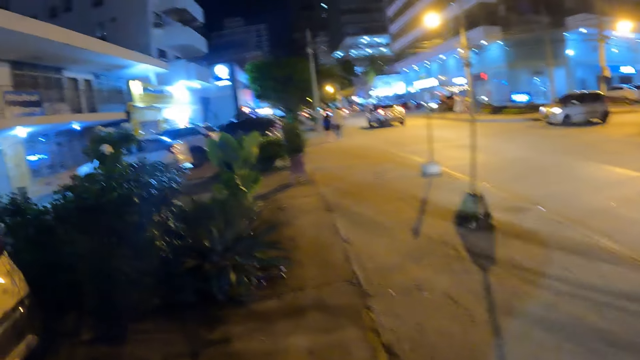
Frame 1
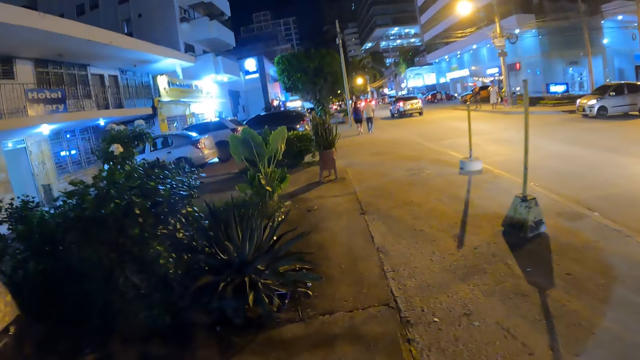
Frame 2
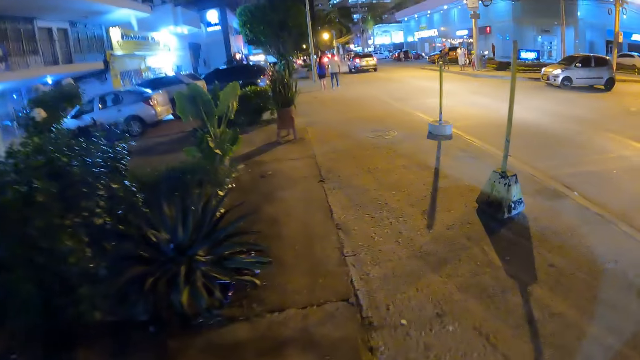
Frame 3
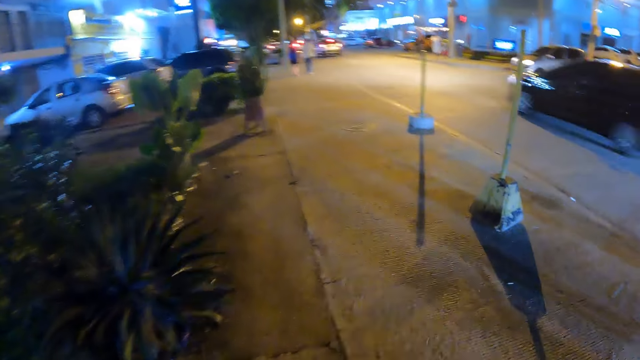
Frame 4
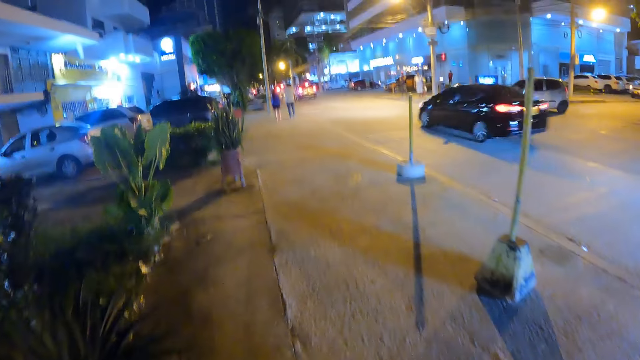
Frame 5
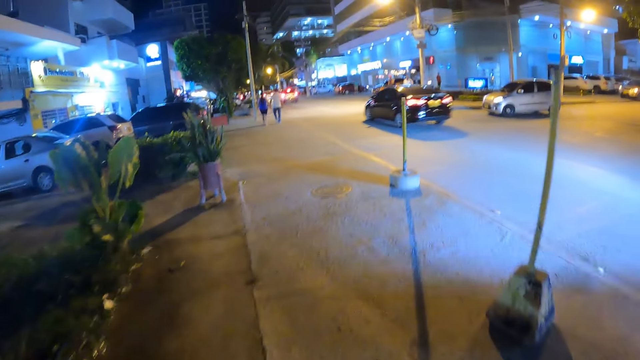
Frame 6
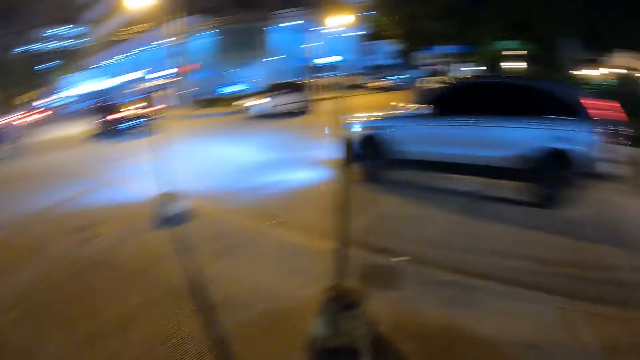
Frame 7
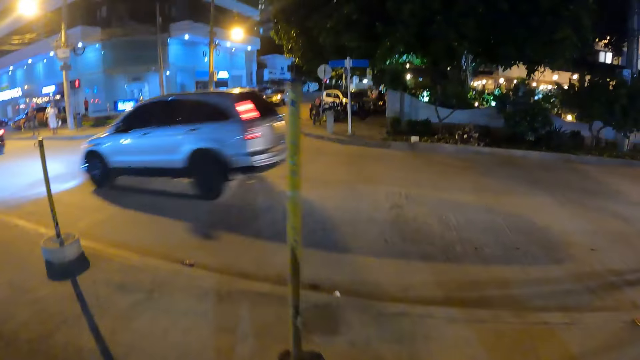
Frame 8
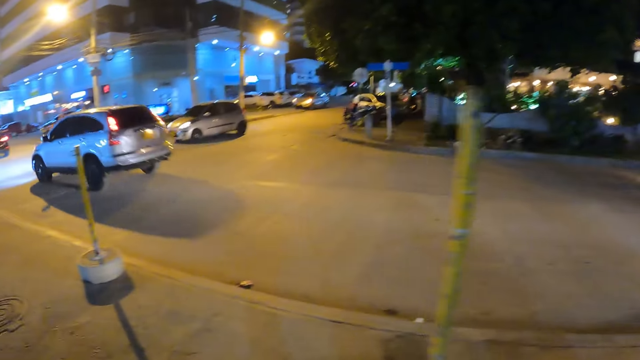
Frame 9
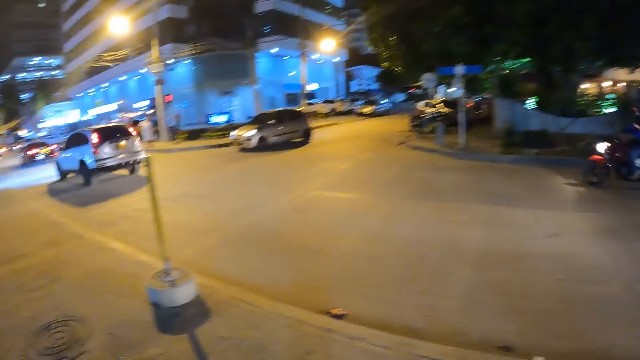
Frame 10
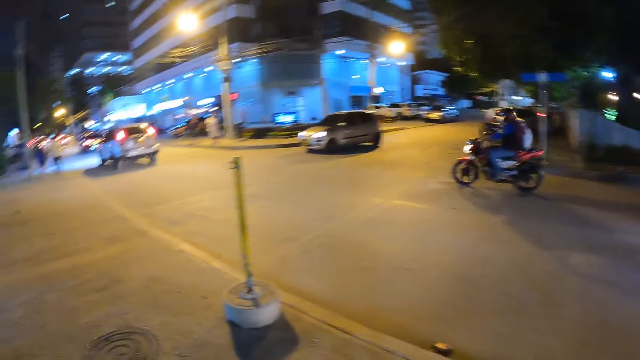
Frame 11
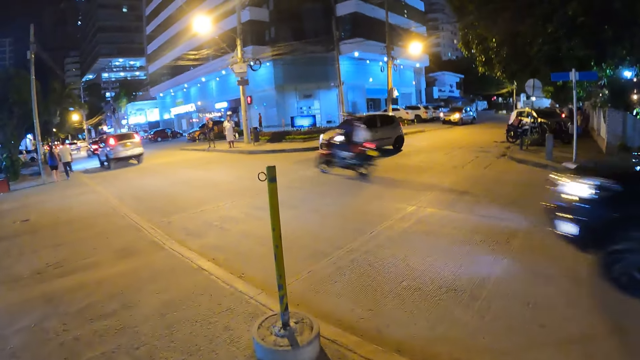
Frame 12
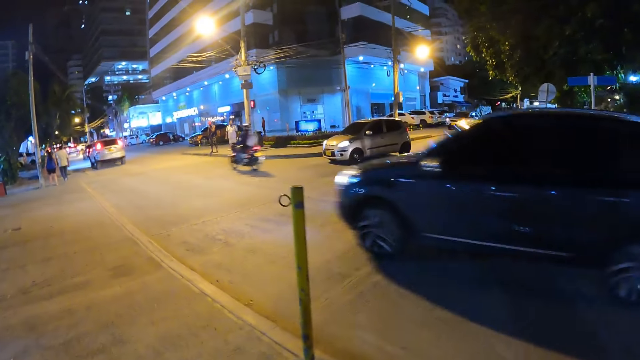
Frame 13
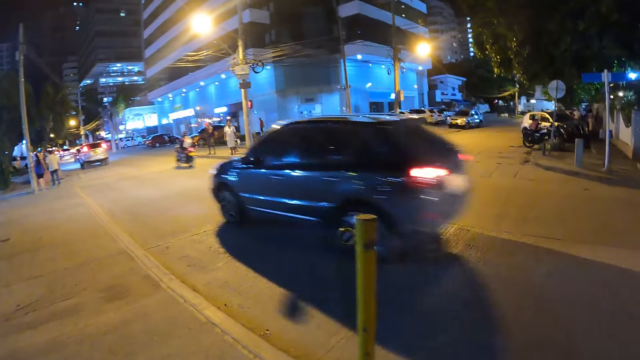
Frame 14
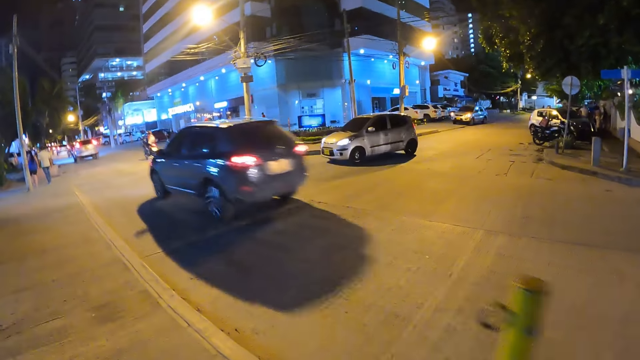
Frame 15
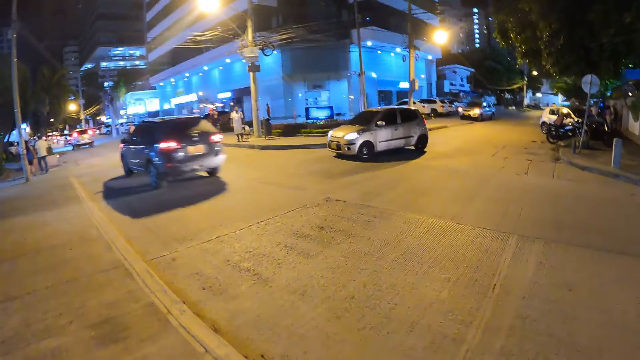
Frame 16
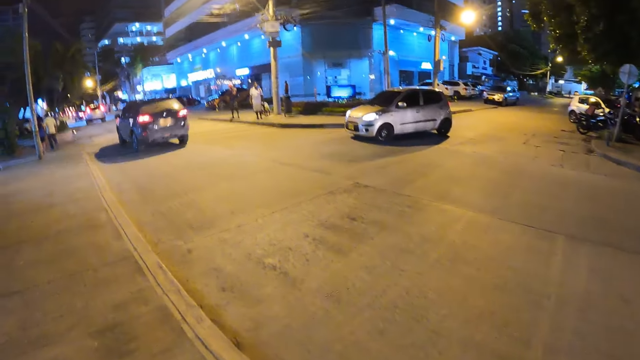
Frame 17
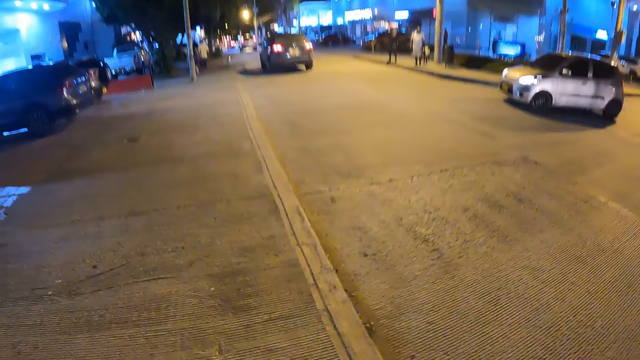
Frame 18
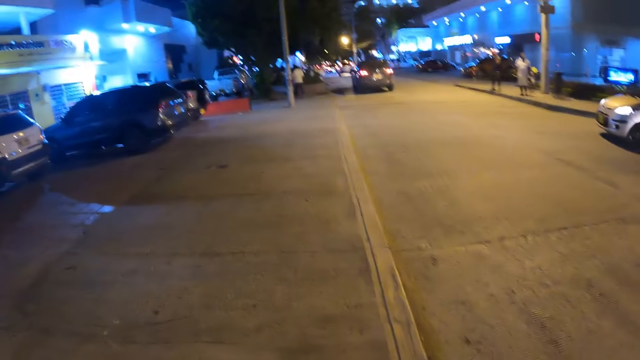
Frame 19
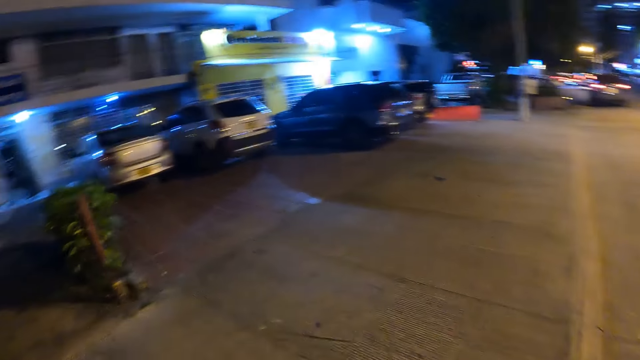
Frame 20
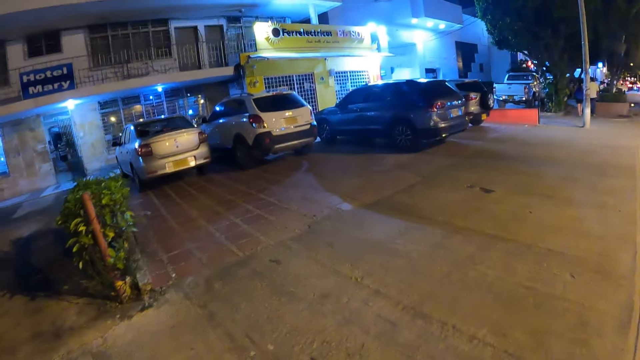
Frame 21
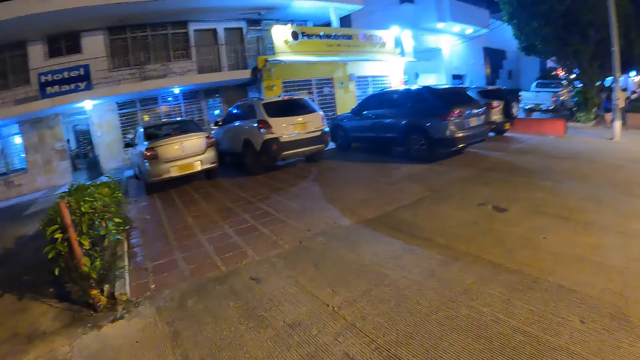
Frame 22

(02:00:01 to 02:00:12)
A black car drives by the camera wearer. A silver car drives by the camera wearer. A motorcycle rides by the camera wearer. A black car drives by the camera wearer.

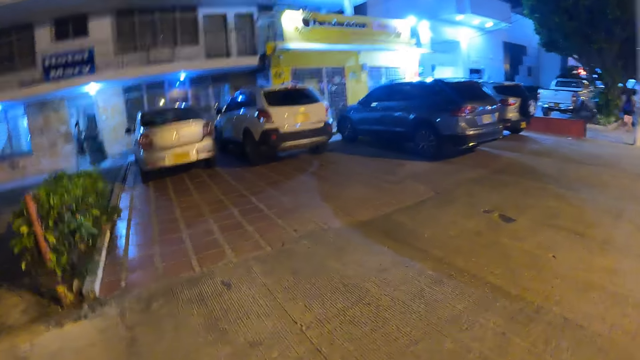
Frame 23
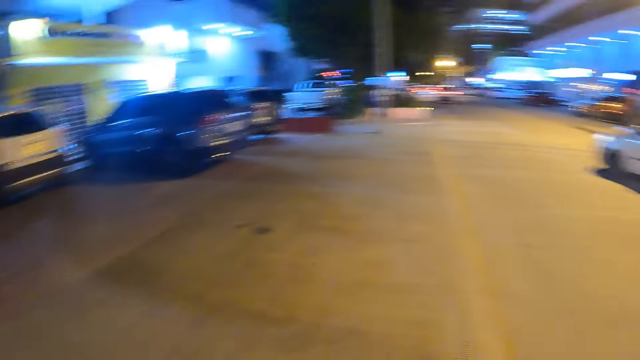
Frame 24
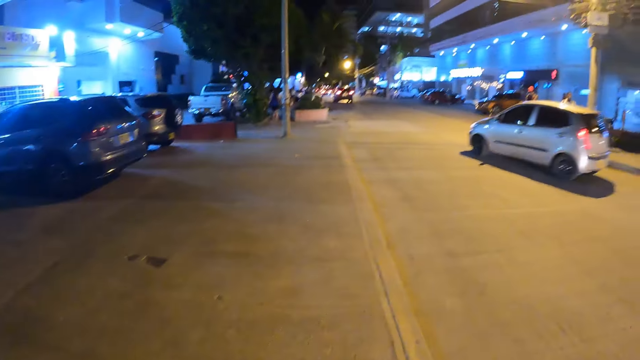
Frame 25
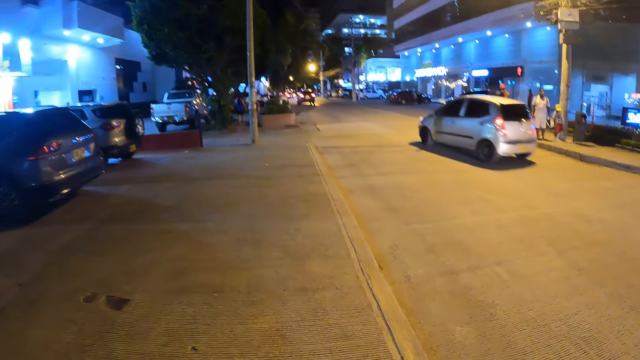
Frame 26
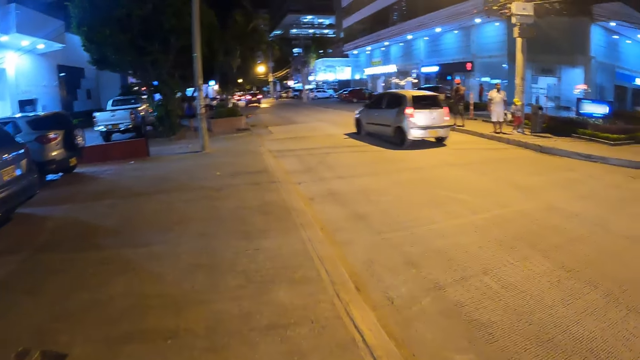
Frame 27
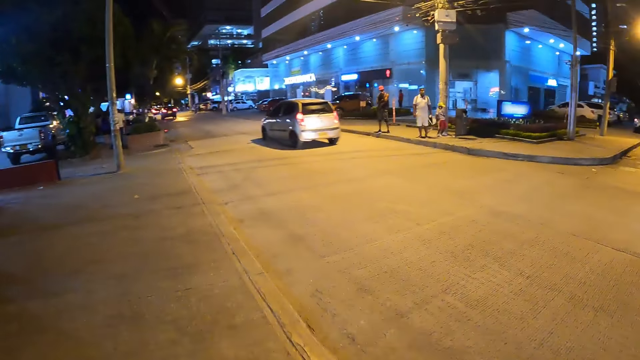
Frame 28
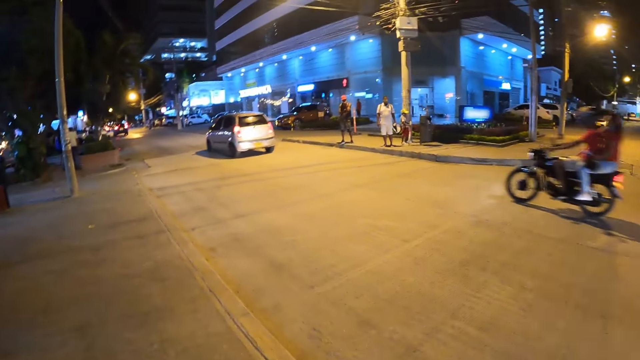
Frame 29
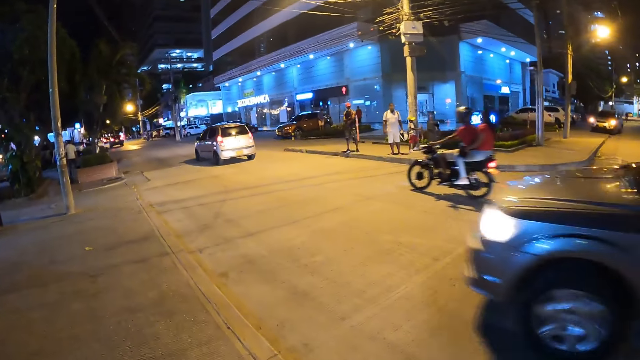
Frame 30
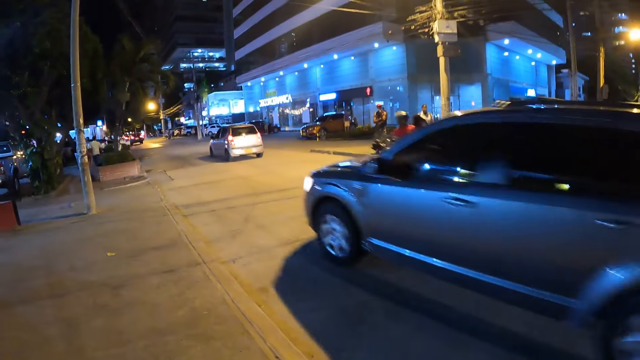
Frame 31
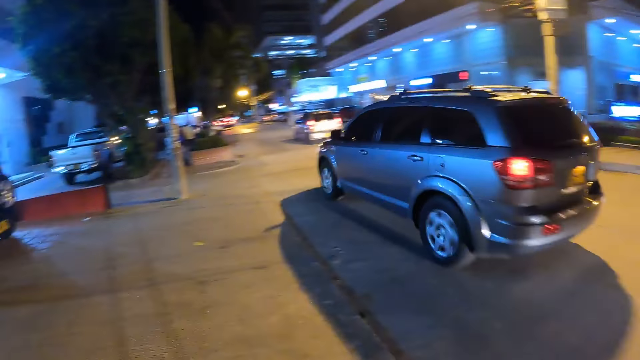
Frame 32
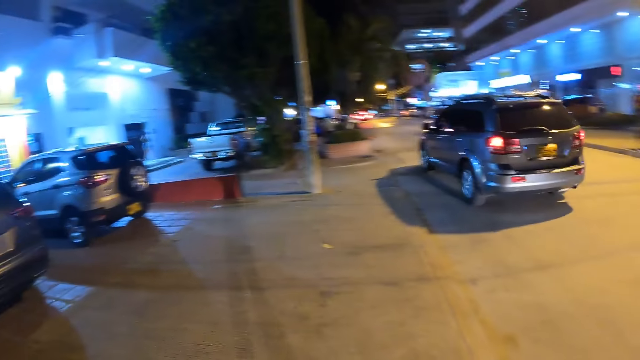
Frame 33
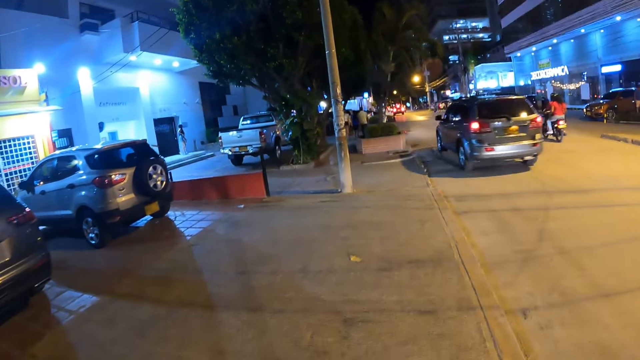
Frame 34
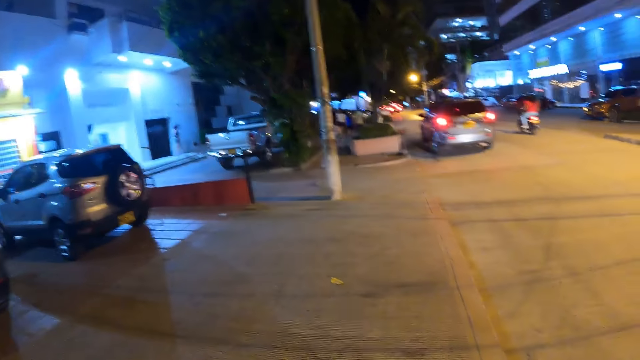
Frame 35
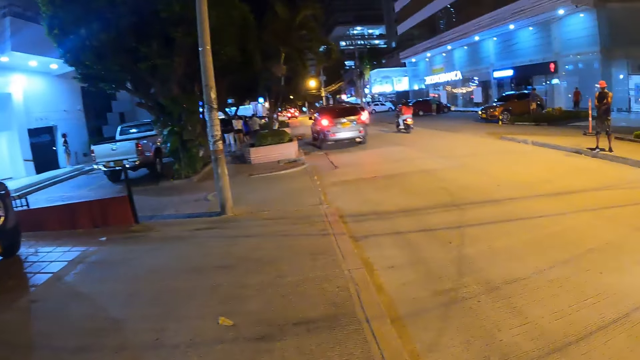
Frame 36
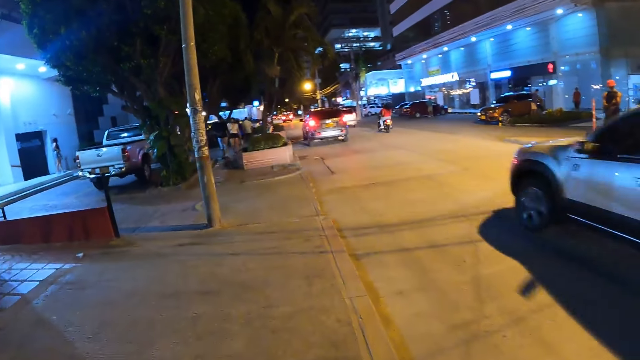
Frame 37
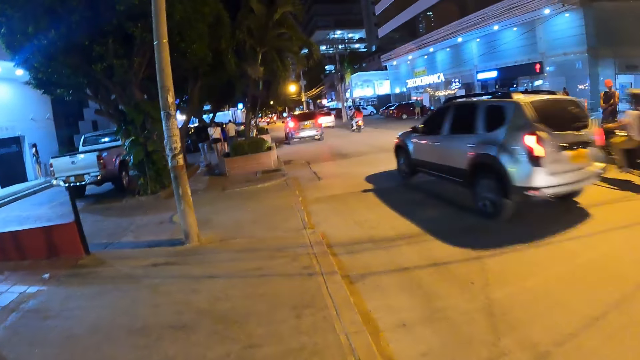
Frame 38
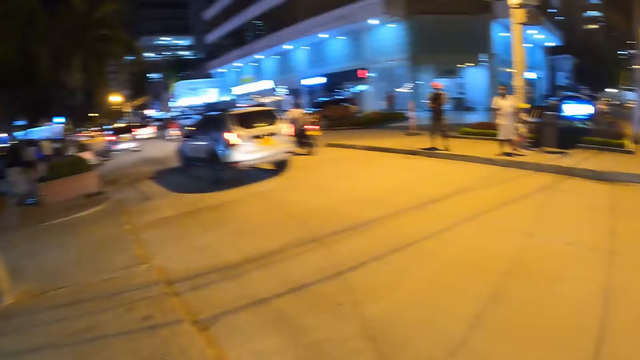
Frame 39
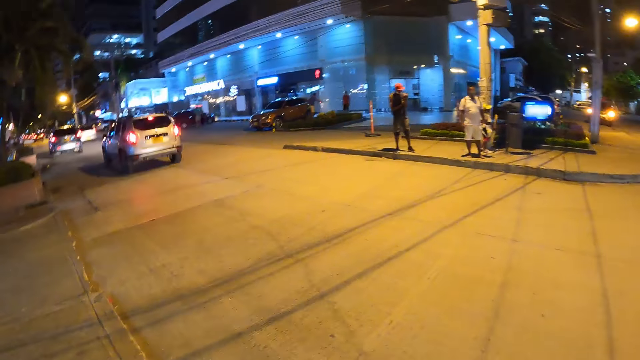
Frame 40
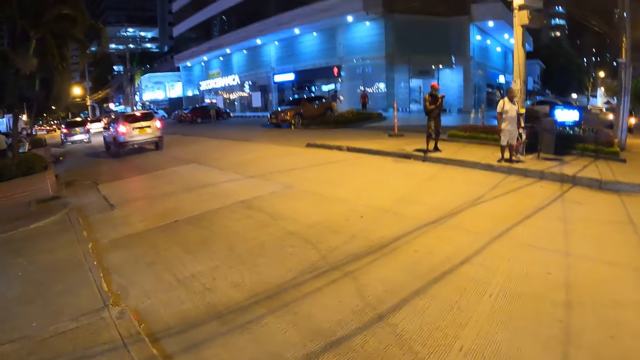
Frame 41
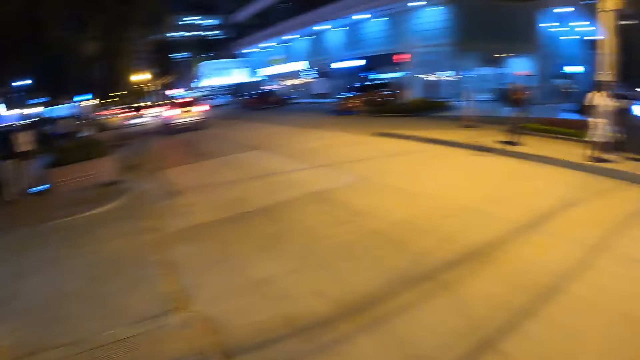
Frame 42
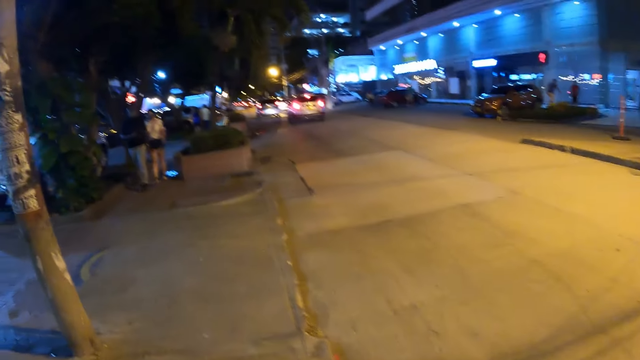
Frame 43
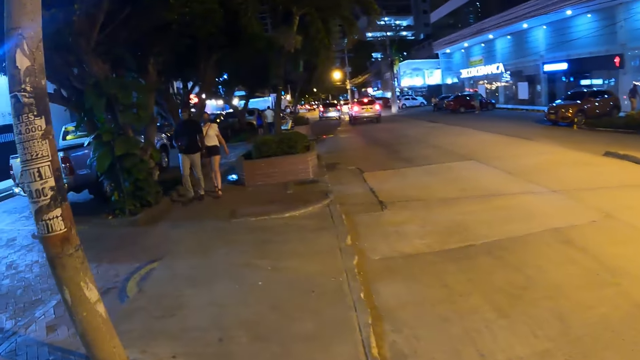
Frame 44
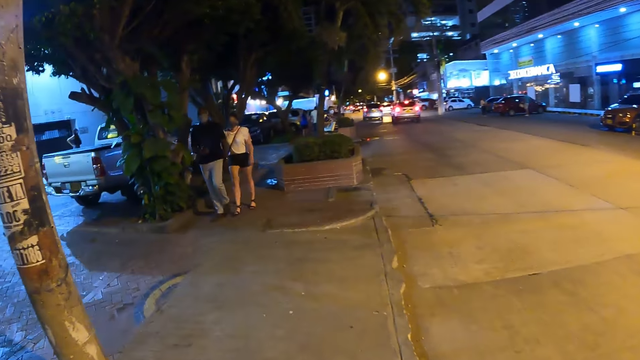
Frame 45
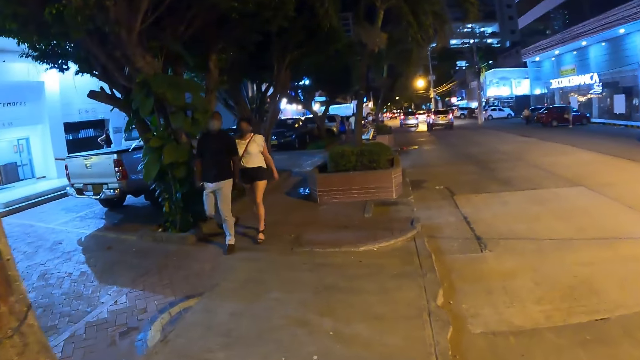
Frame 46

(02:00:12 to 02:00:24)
A motorcycle rides by the camera wearer. A gray car drives by the camera wearer. A silver car drives by the camera wearer.
